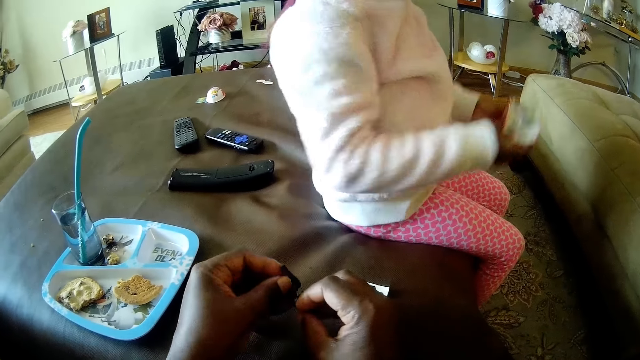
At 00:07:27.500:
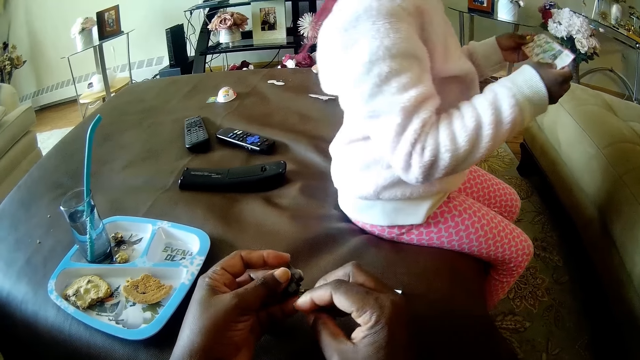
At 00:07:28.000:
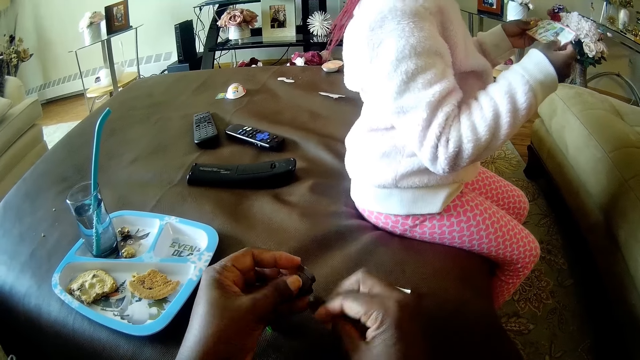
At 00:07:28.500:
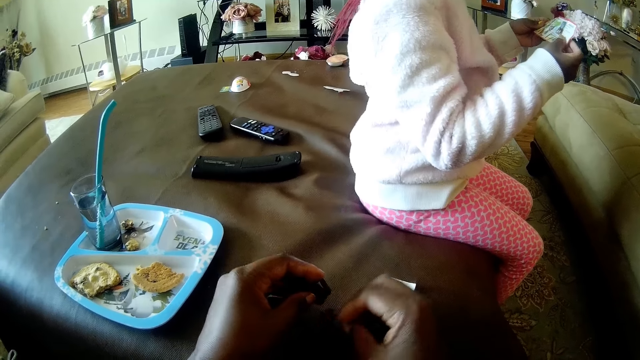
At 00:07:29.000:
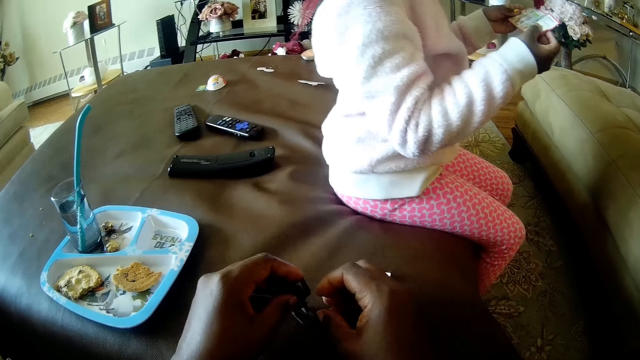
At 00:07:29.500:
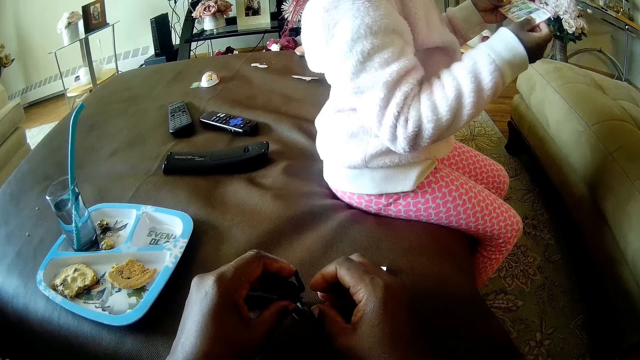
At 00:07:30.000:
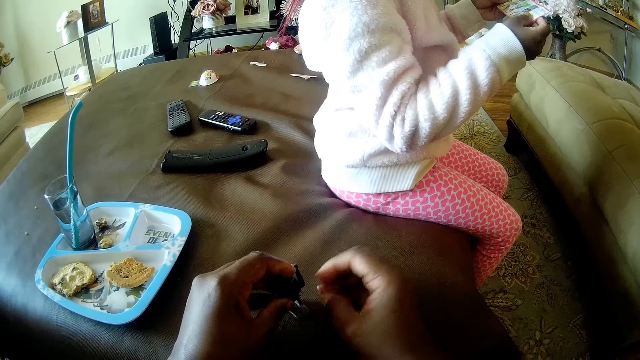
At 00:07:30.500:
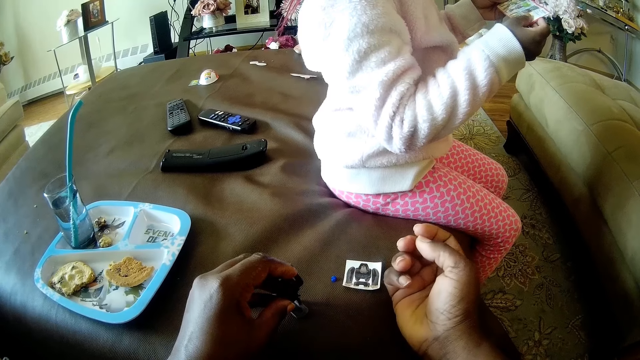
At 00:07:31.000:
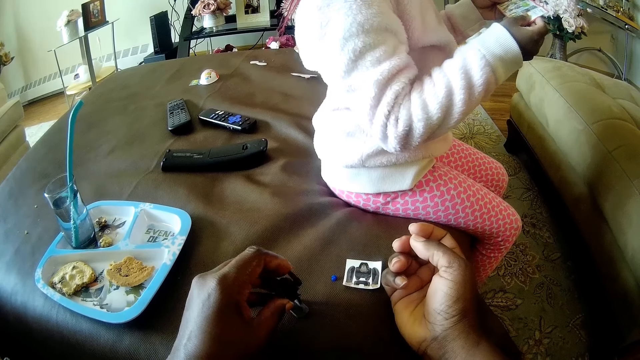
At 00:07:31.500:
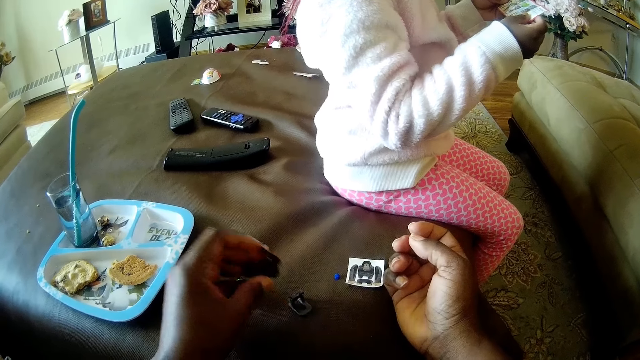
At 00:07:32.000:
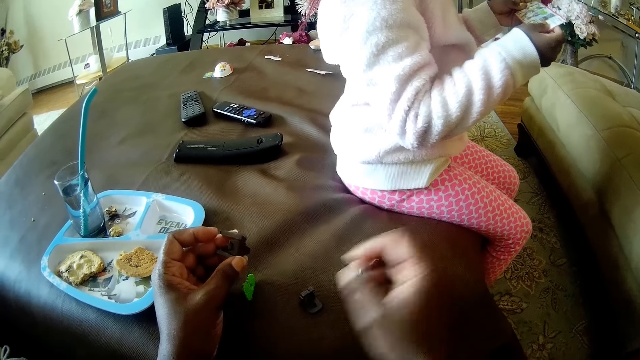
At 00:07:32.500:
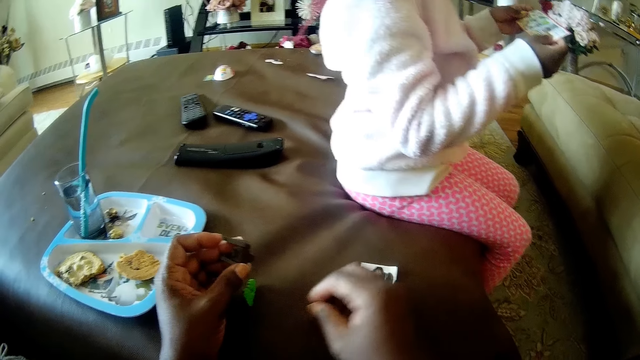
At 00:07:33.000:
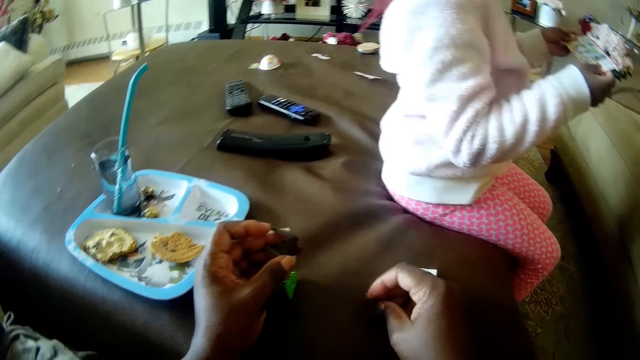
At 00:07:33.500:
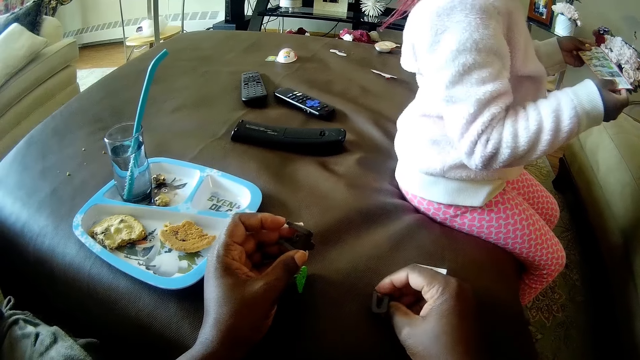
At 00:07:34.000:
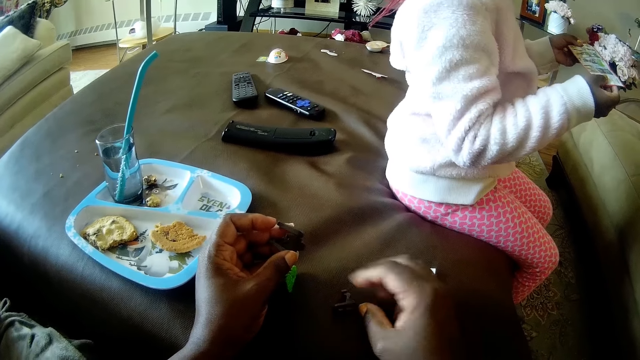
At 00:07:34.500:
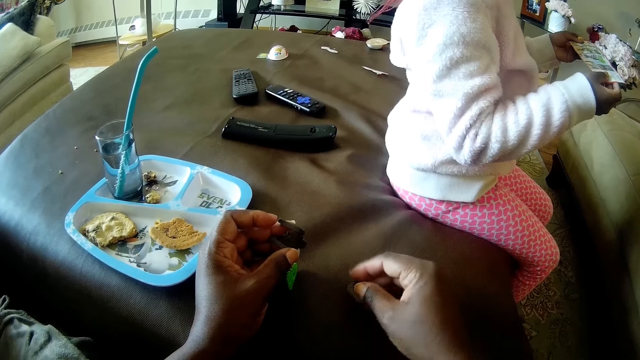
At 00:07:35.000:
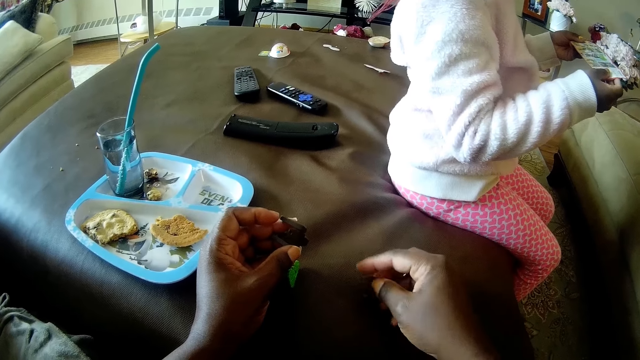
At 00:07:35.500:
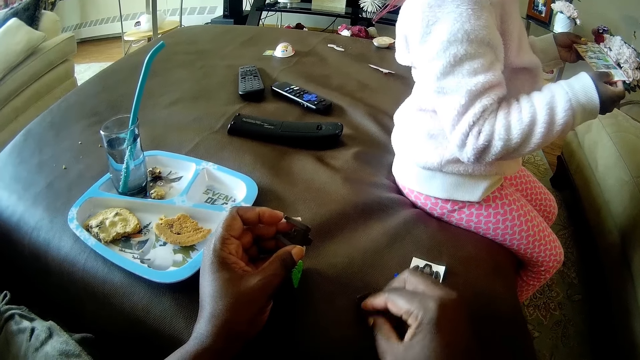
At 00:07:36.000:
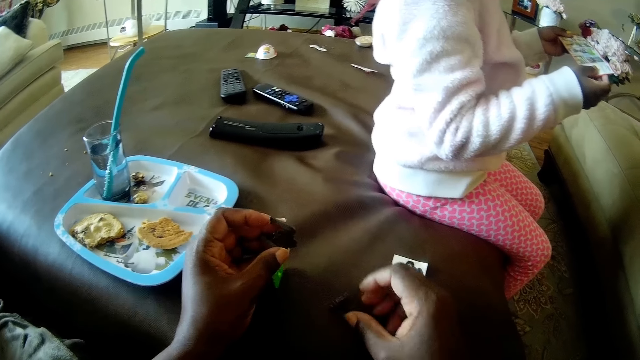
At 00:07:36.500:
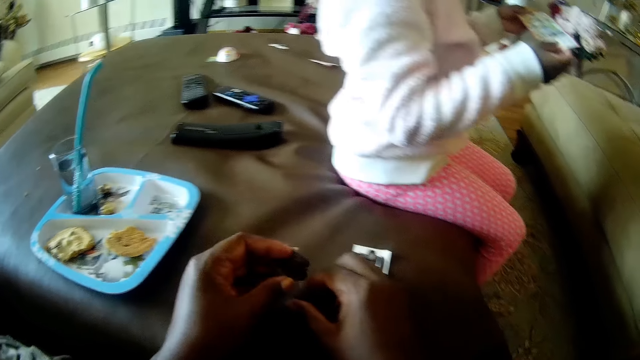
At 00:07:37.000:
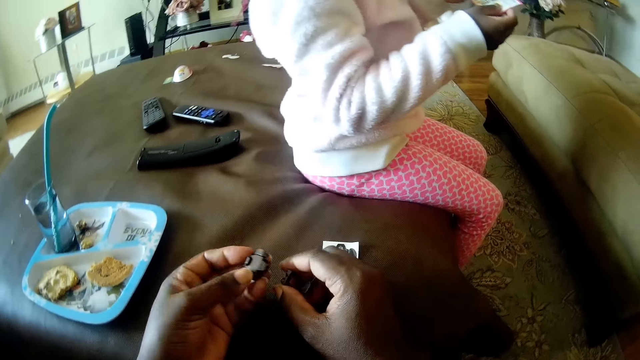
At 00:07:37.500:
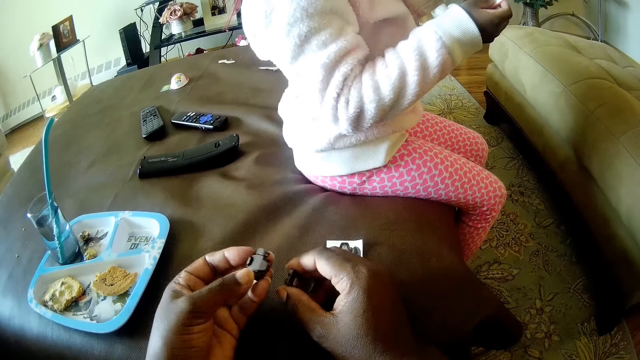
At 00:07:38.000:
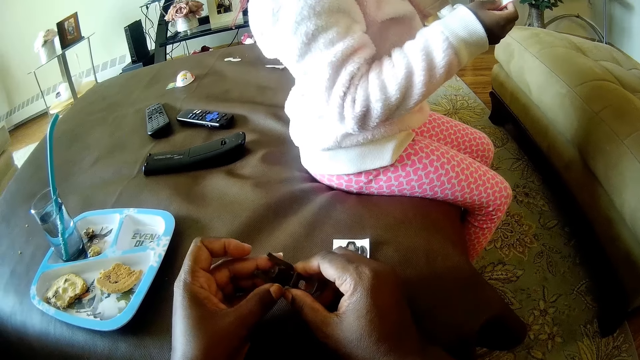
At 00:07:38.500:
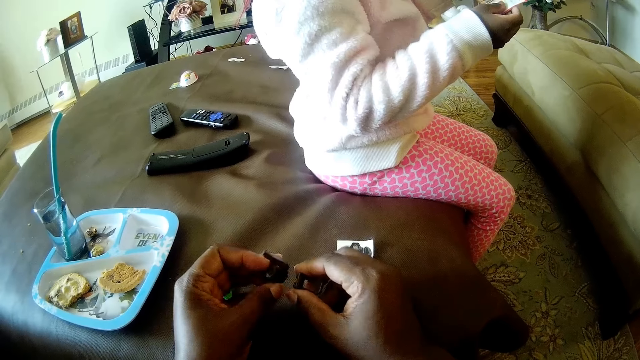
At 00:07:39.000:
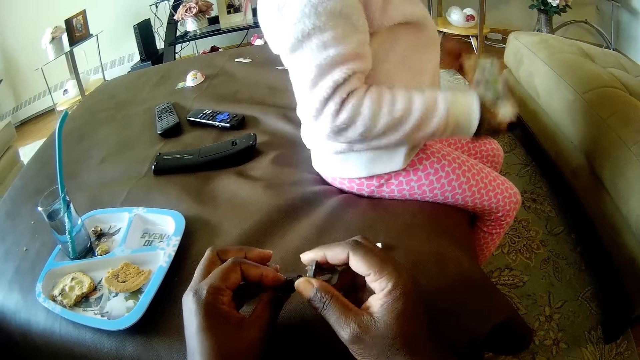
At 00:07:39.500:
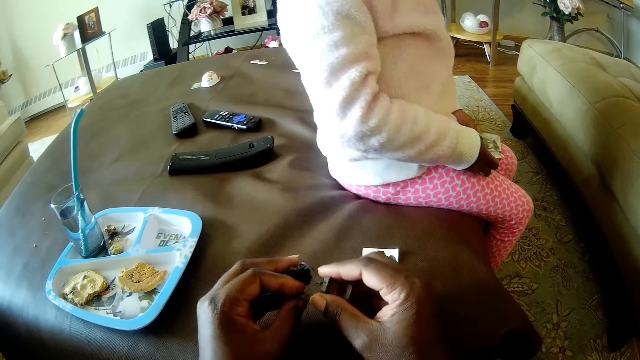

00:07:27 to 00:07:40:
The girl looks at the instruction manual in her hands. The camera wearer drops the toy part in her right hand on the living room ottoman with both hands. She touches the toy part on the living room ottoman with the toy part in her left hand. She fiddles with the toy part on the living room ottoman with her right hand. She takes the toy part from the living room ottoman with her right hand. She fiddles with the toy parts in her hands with both hands.

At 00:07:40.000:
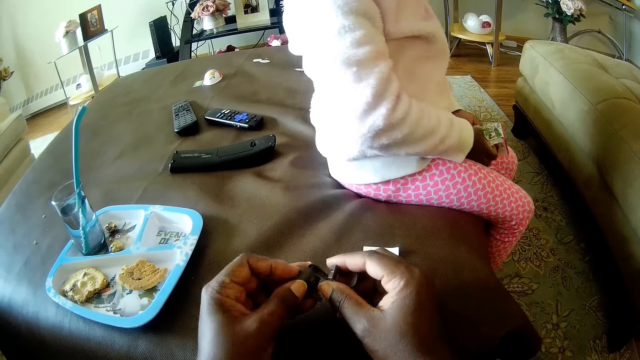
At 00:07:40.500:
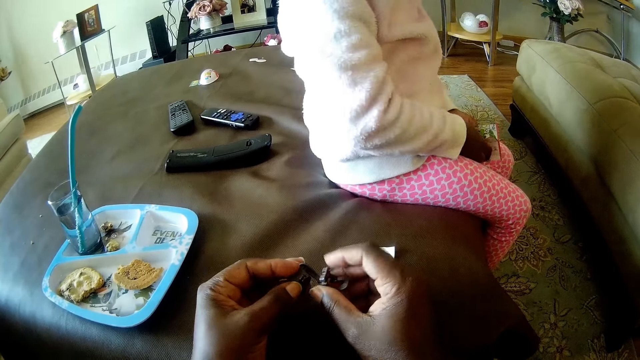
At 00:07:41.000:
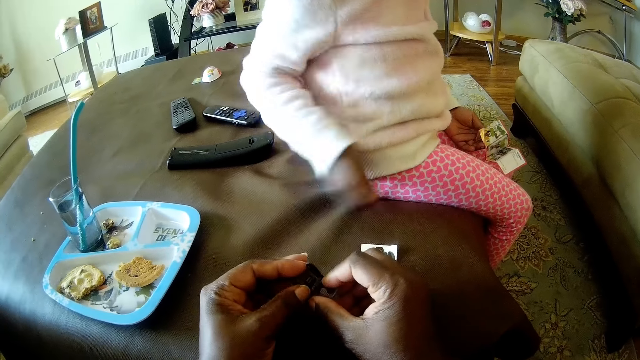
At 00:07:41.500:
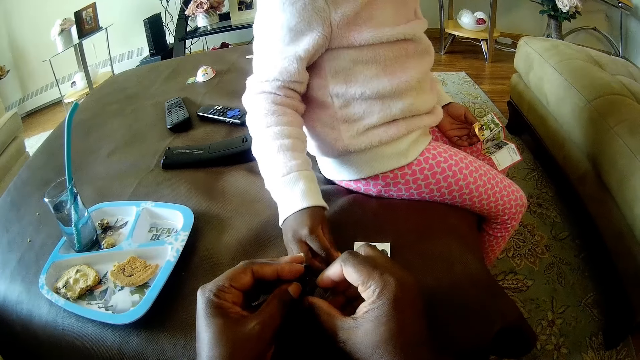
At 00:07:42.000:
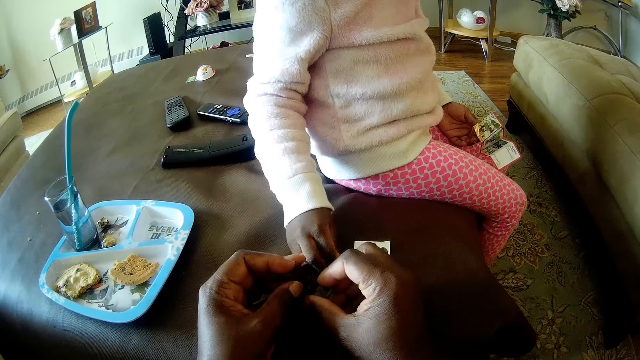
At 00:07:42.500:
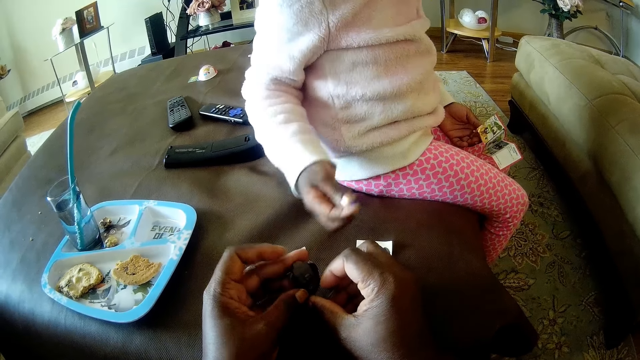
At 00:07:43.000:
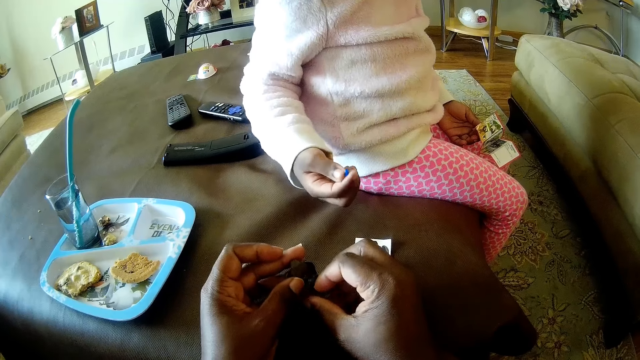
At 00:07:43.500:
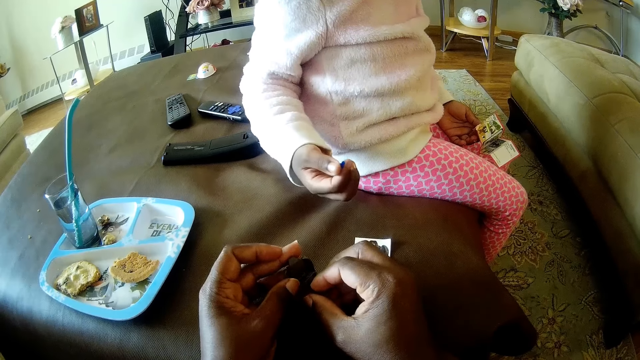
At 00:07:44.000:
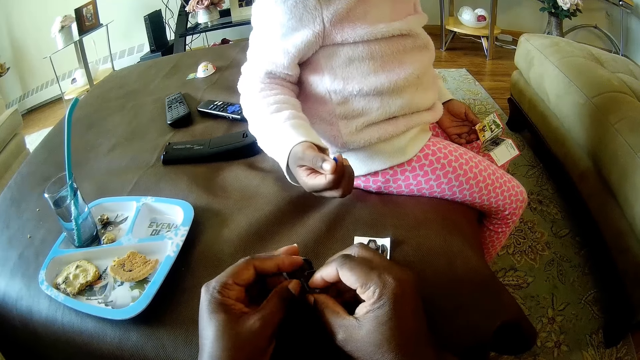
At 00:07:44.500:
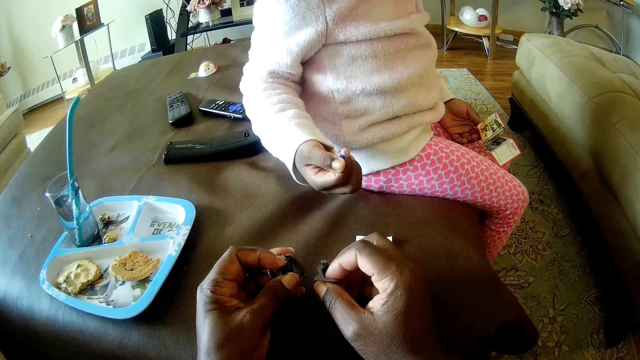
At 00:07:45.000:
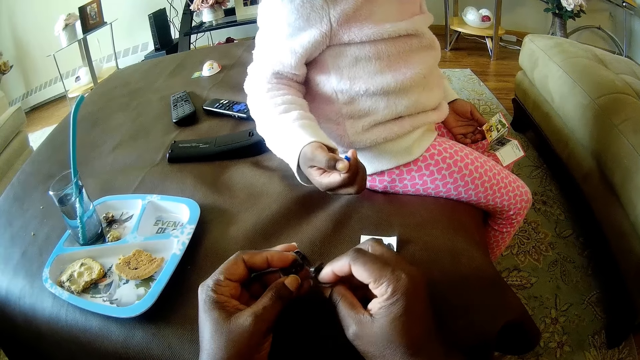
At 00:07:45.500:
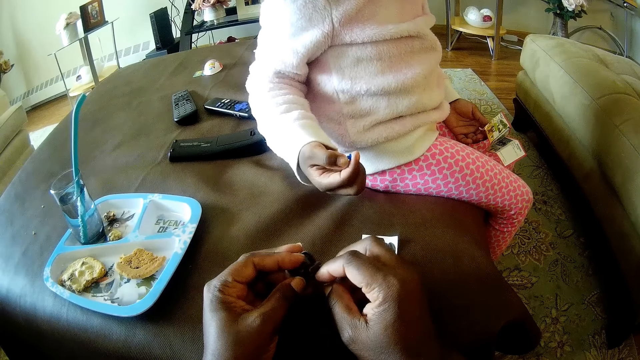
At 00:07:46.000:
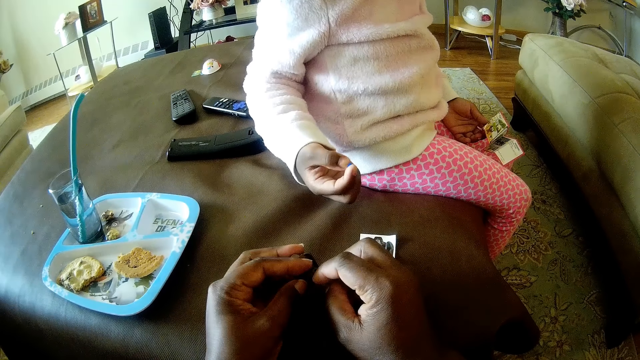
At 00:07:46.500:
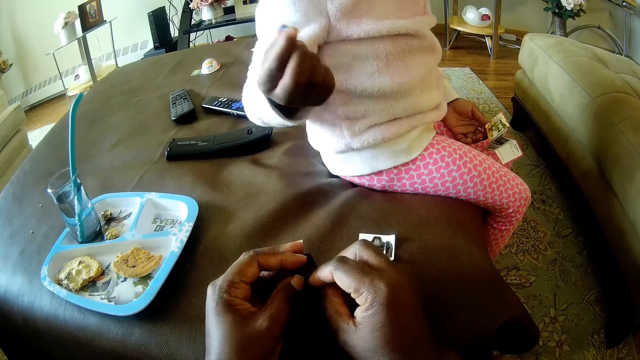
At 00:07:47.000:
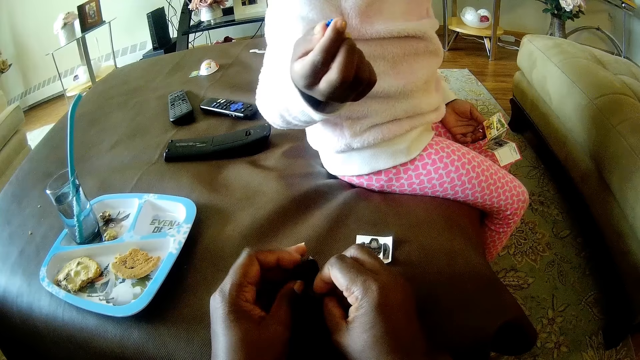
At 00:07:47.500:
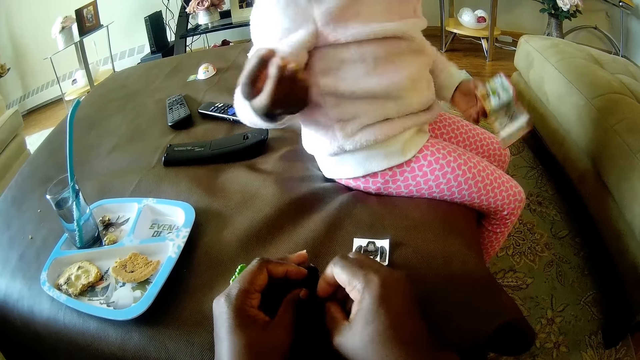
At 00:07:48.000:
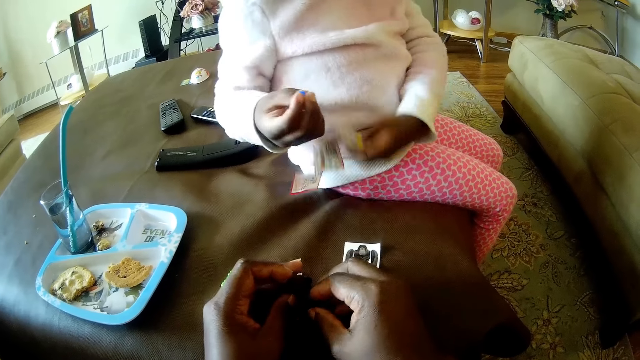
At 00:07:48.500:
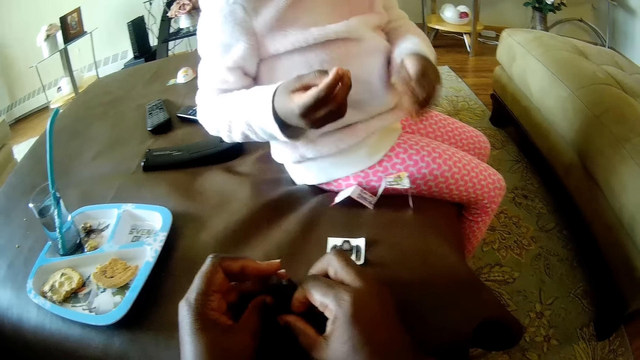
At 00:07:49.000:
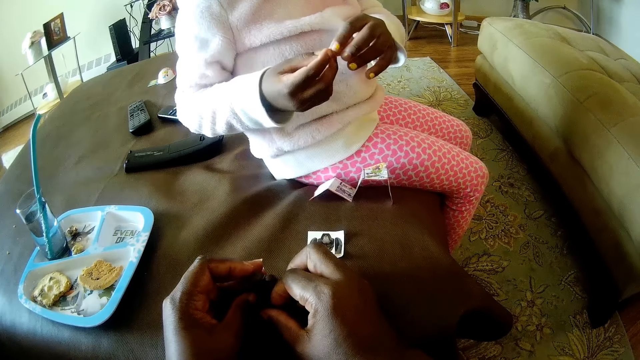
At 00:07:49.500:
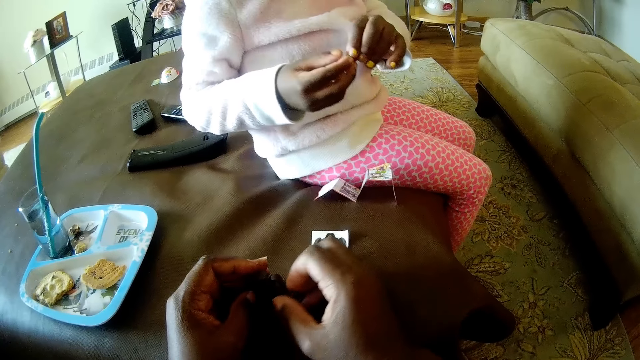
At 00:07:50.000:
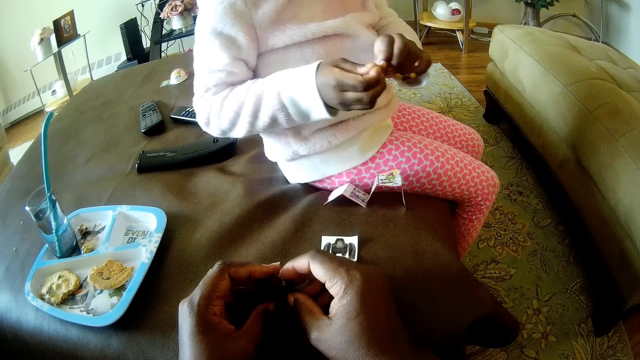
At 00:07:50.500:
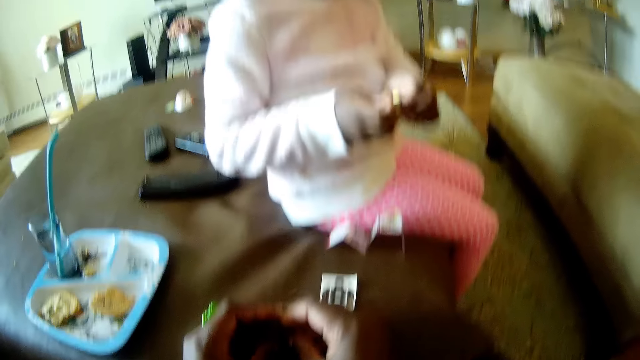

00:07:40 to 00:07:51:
The girl takes the dismantled toy part from the living room ottoman with her right hand. The camera wearer drops a toy part in her right hand on the living room ottoman. The girl drops the instruction manual in her left hand on the living room ottoman. She fiddles with the dismantled toy part in her right hand with both hands.
